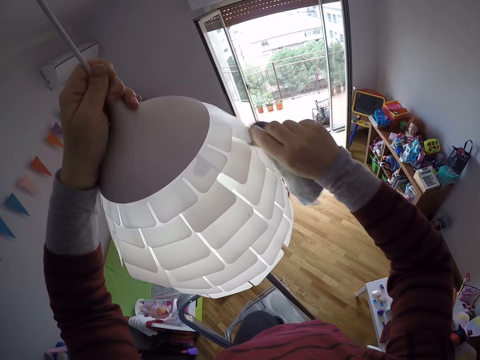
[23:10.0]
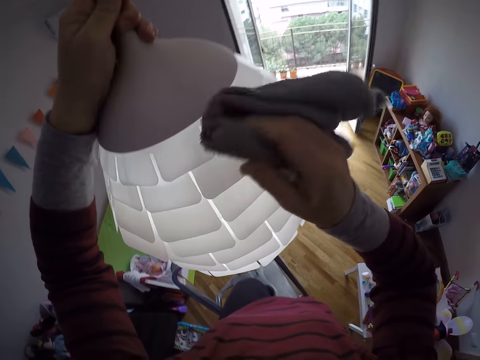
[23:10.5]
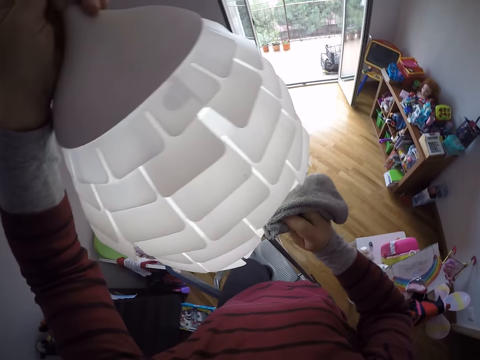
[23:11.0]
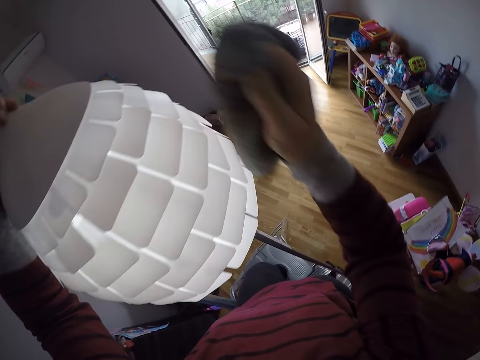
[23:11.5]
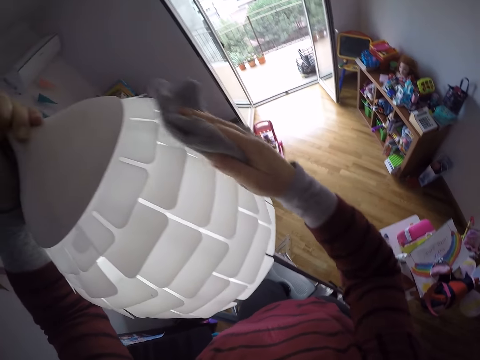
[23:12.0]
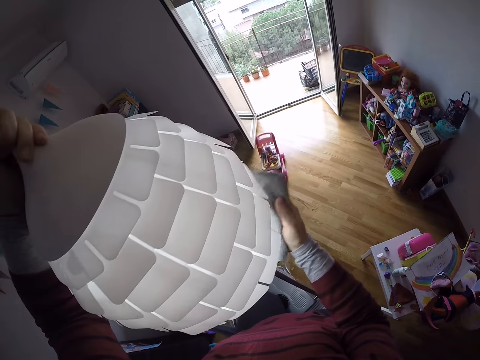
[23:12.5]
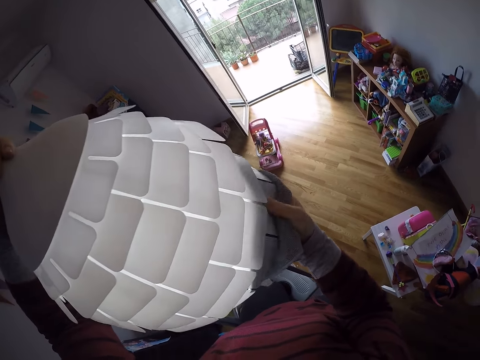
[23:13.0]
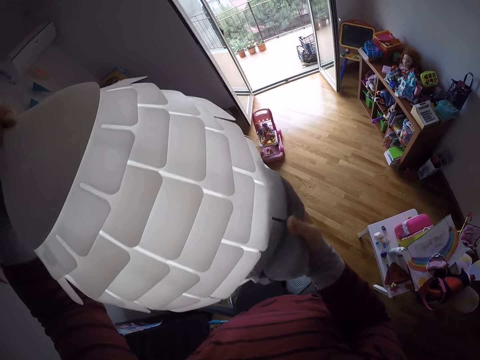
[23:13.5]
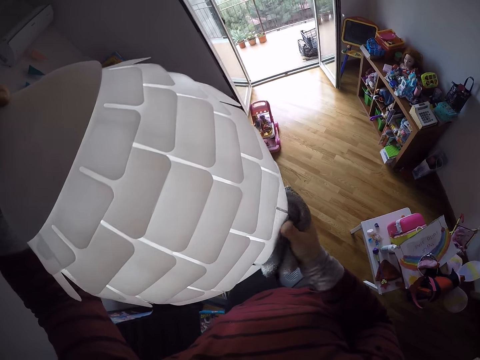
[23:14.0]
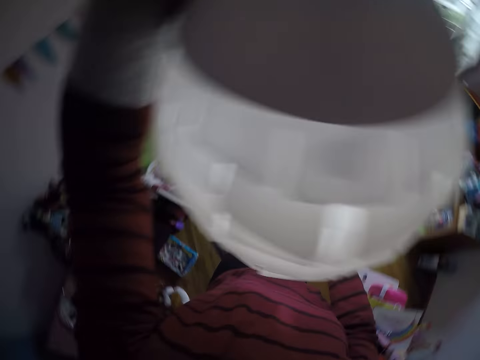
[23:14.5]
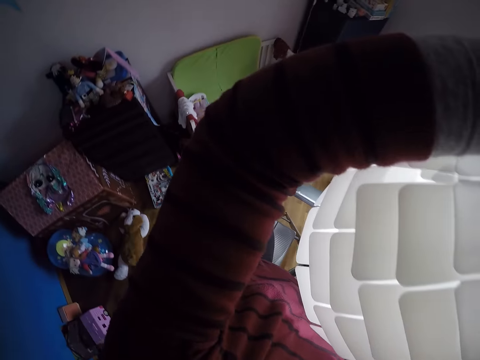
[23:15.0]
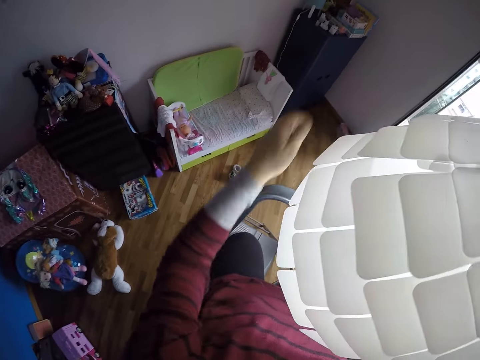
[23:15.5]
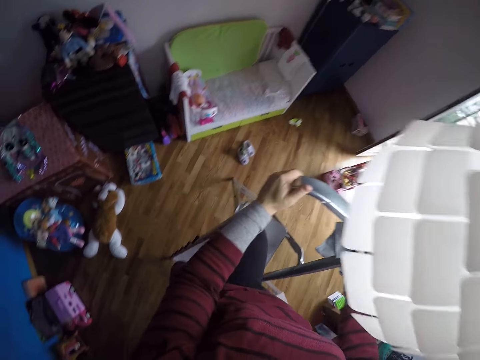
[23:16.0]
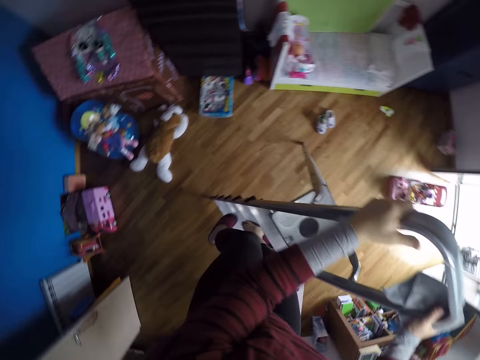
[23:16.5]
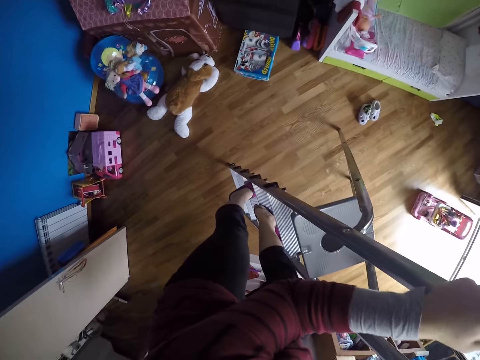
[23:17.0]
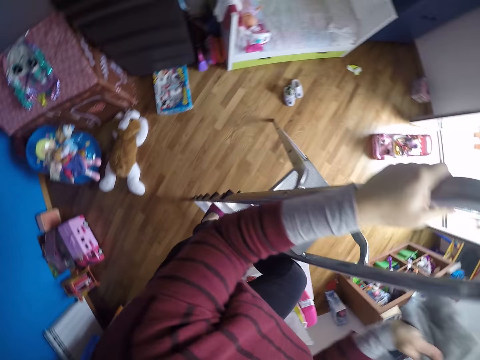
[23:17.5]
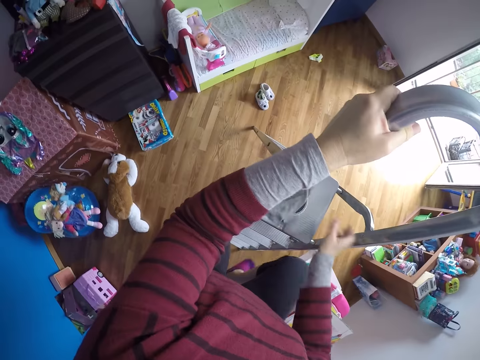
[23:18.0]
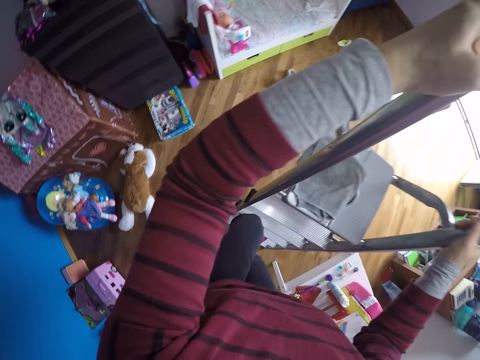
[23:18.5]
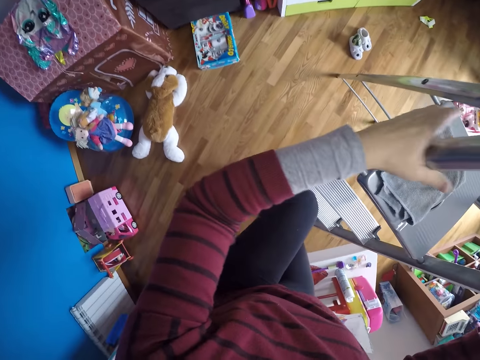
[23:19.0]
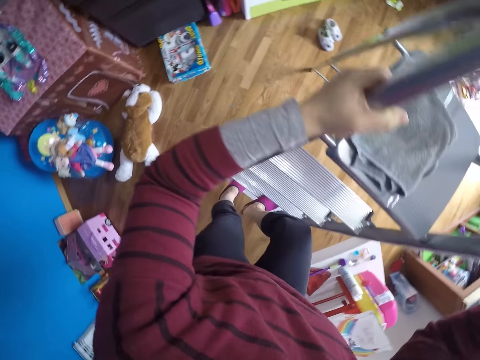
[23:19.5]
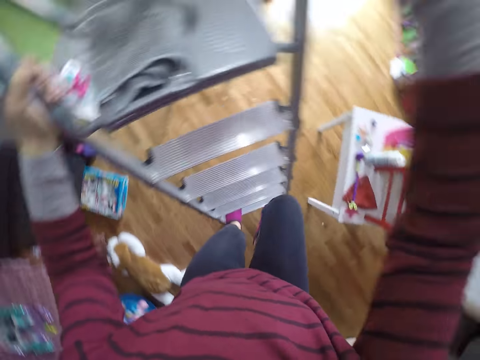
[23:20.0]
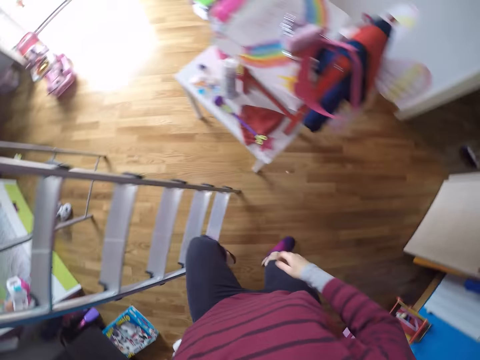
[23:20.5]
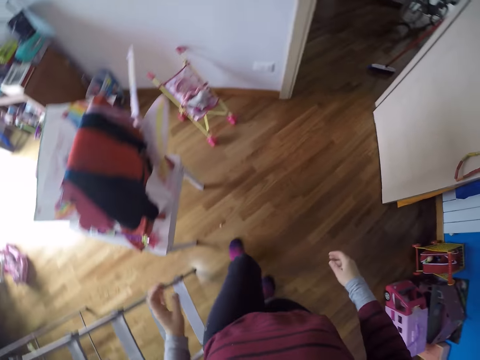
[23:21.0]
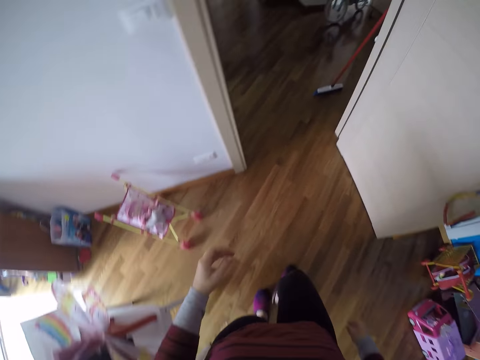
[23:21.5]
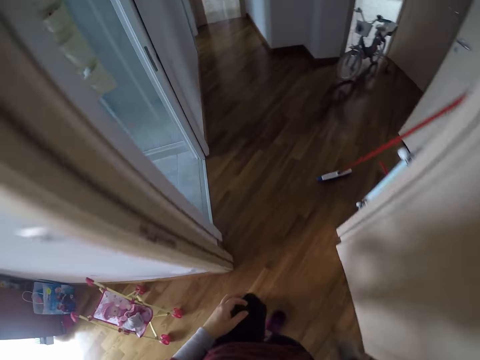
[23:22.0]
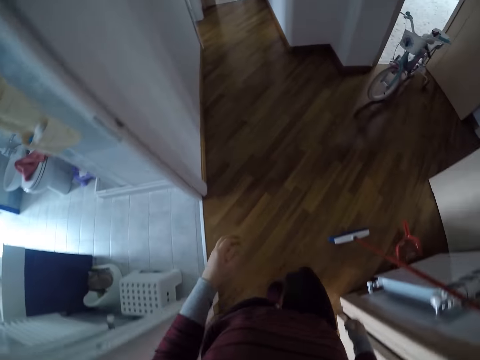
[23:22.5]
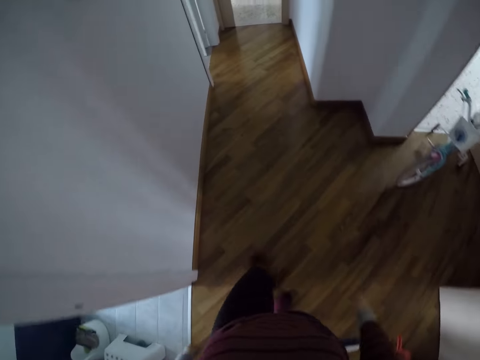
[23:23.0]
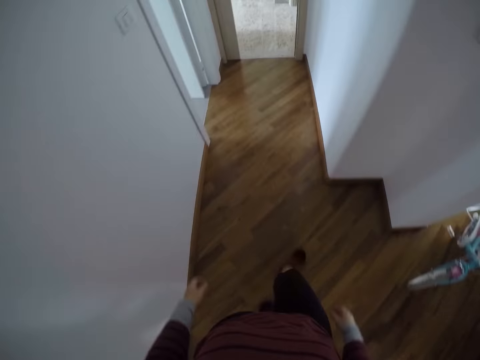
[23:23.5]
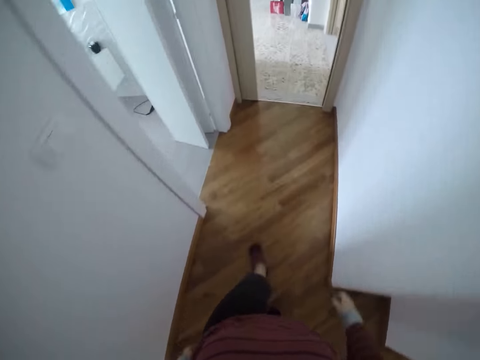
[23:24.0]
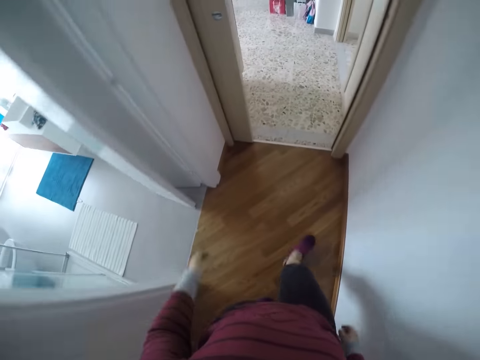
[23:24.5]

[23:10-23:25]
The camera wearer turns around. She climbs down a ladder. She holds the ladder. She drops the towel on the ladder with her right hand. She moves down the ladder. She turns around. She walks to the kitchen.

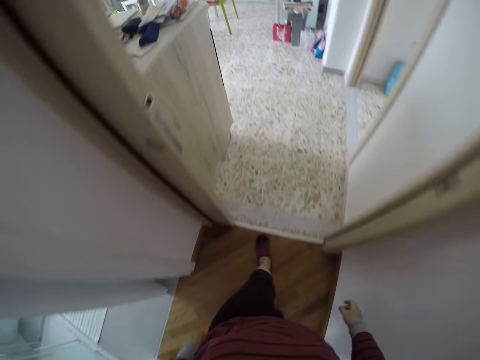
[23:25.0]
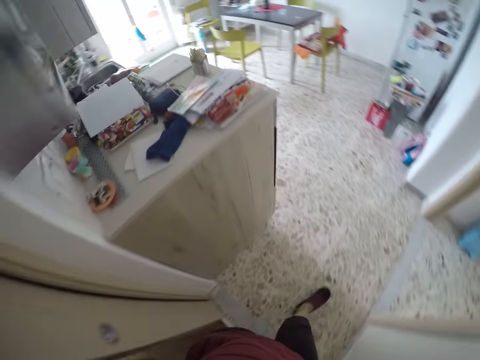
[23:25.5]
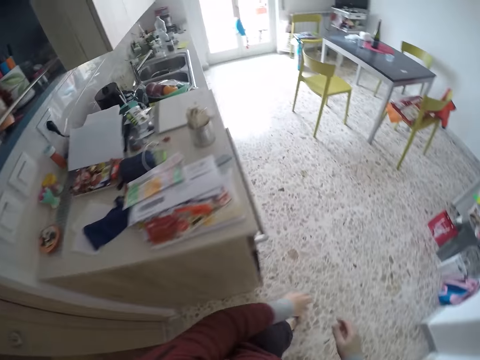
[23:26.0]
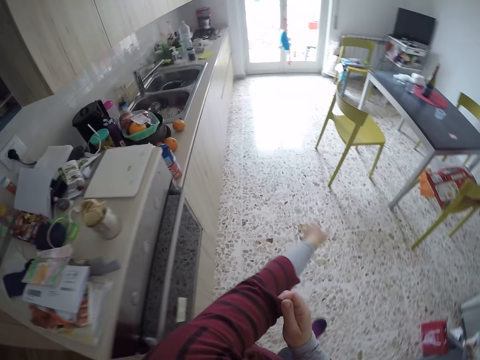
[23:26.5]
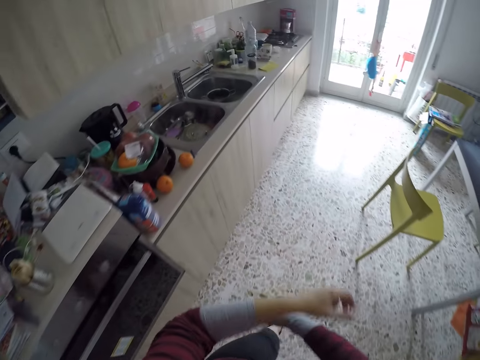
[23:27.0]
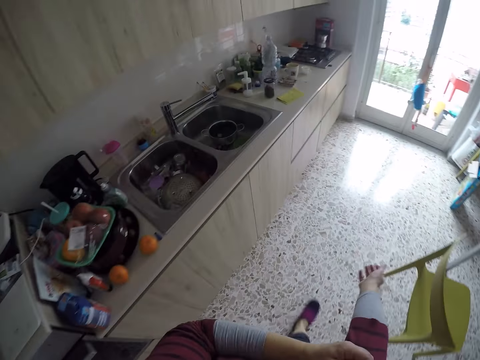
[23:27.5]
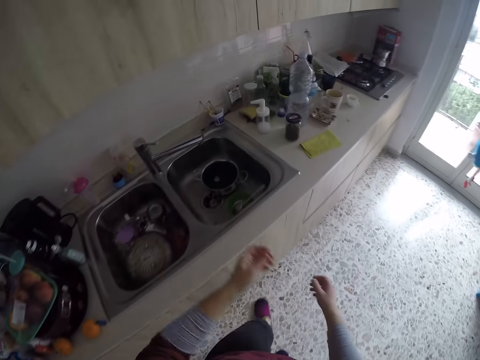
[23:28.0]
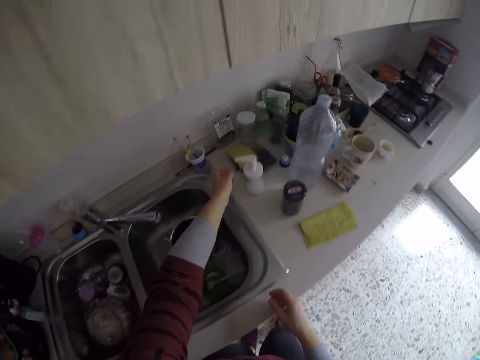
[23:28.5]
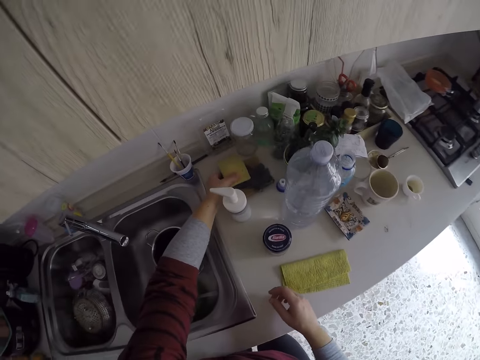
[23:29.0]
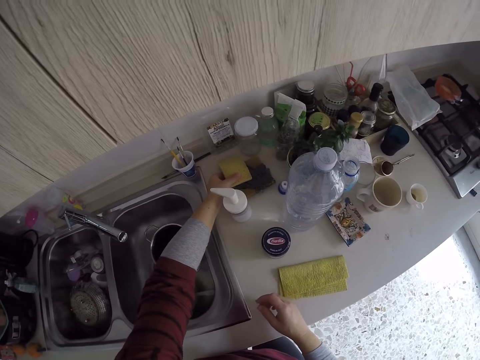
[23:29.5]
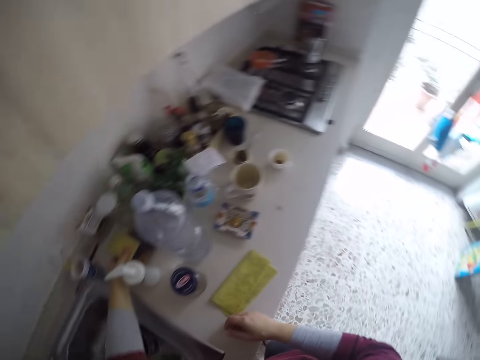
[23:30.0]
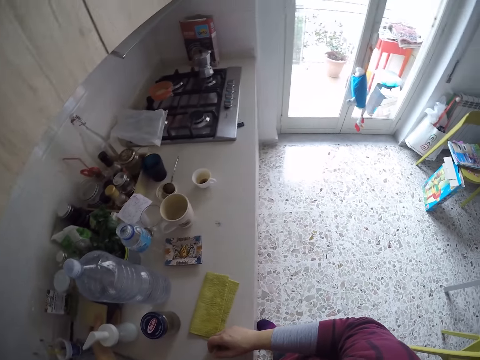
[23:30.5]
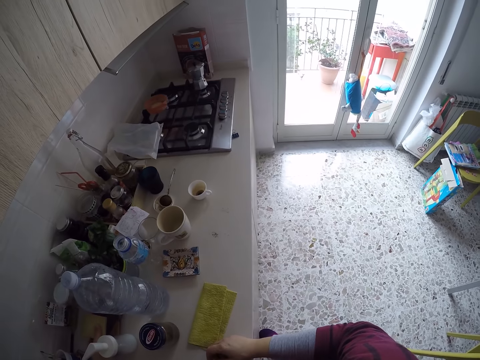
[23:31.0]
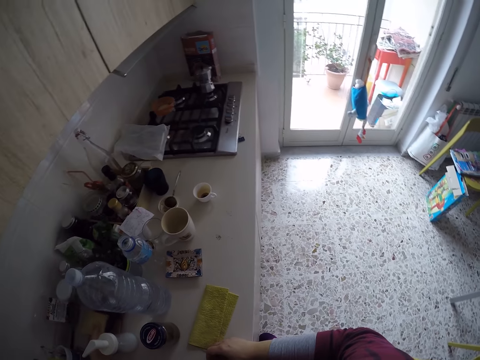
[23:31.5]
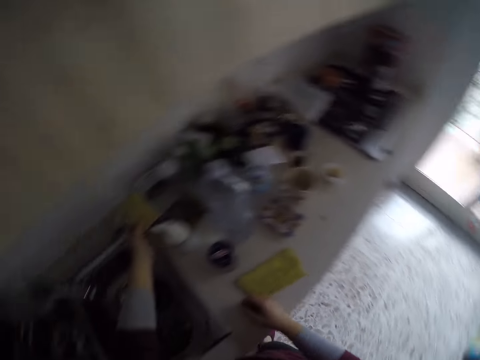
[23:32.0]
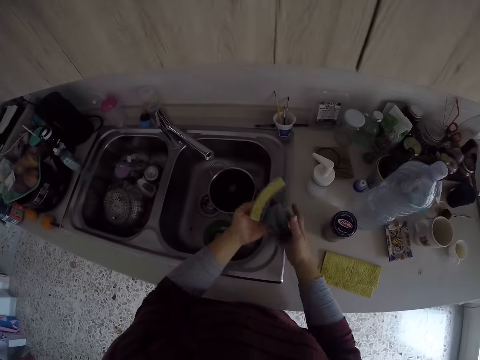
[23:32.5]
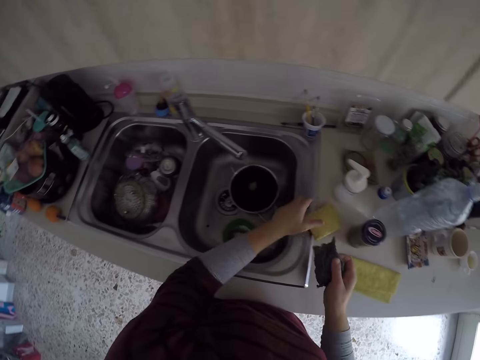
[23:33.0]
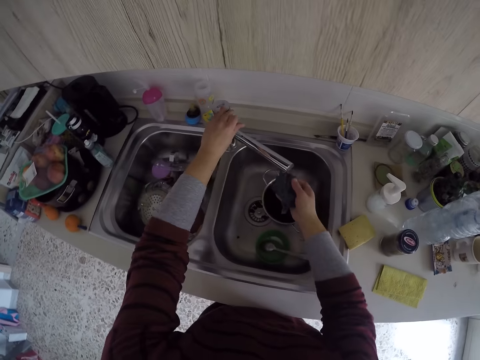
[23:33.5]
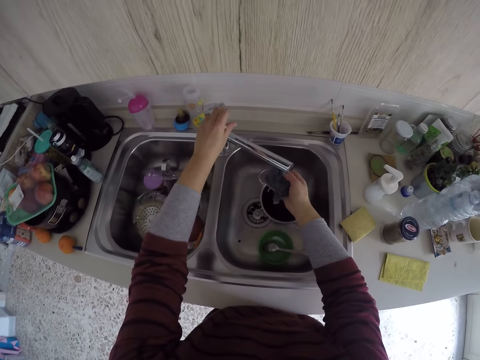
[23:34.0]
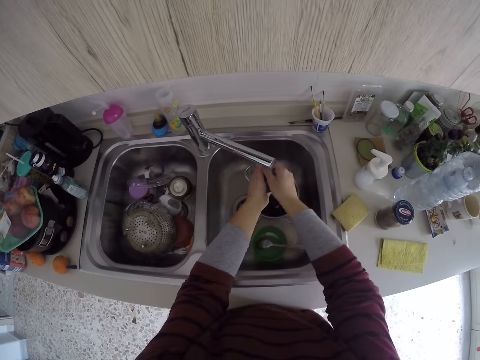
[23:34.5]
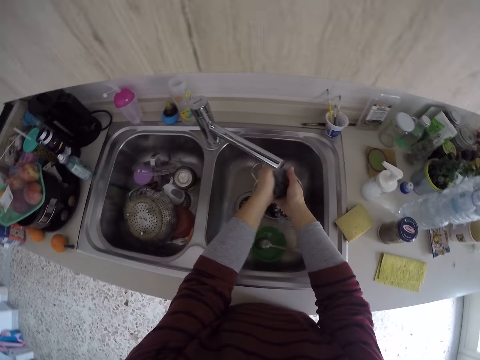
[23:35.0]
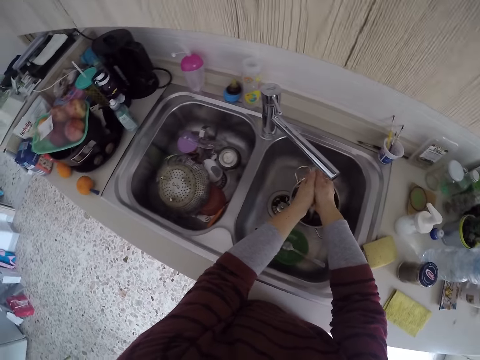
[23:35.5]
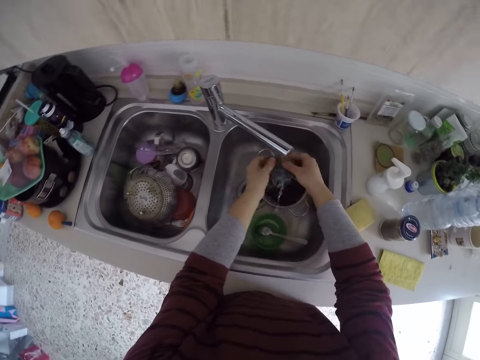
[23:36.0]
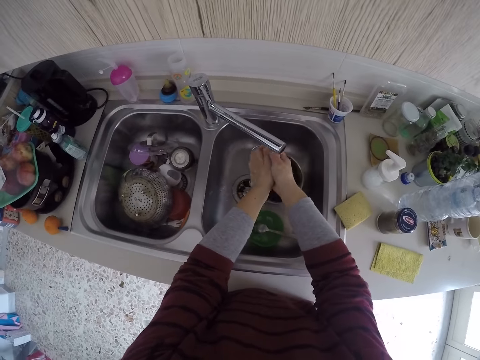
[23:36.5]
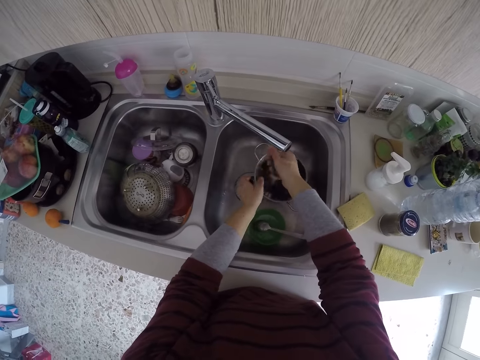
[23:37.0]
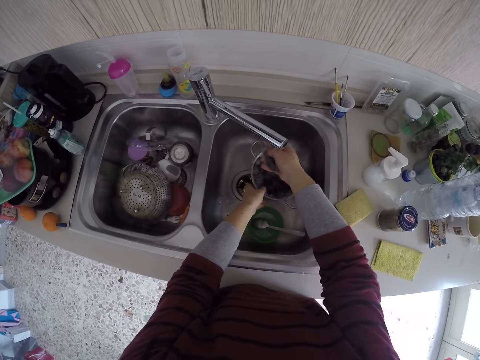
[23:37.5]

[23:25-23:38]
The camera wearer adjusts her left sweater sleeve with her right hand. She adjusts her right sleeve with her left hand. She grabs a sponge and a rag or cloth on the top of the kitchen cabinet with her left hand. She looks around. She picks up the sponge and the rag on the countertop with her left hand. She passes the rag to her right hand. She separates the sponge from the cloth. She drops the sponge on the cabinet with her left hand. She places the rag under a tap with her right hand. She turns on the tap with her left hand. She rinses the rag in the sink with both hands. She squeezes the piece of cloth in the sink. She washes the piece of cloth in the sink.
